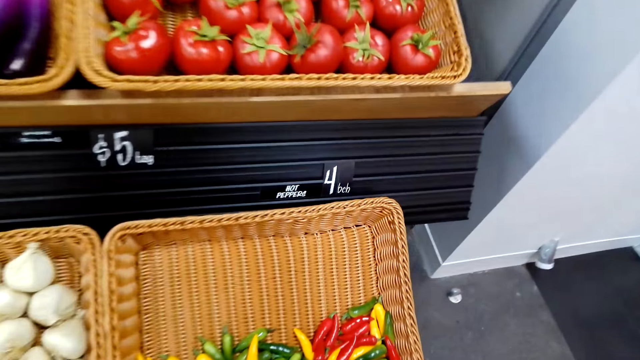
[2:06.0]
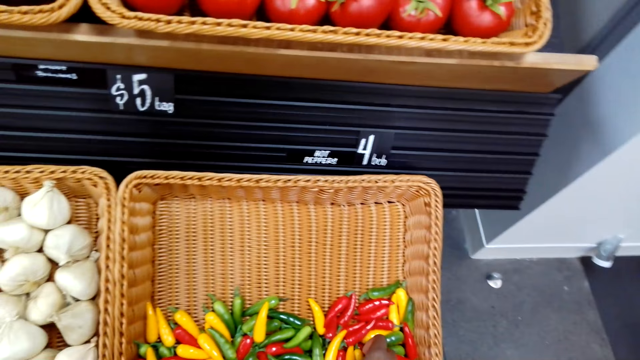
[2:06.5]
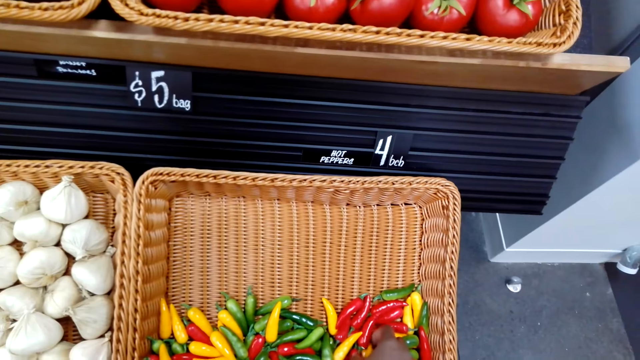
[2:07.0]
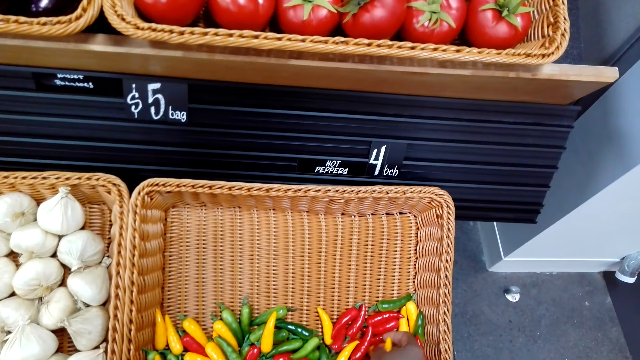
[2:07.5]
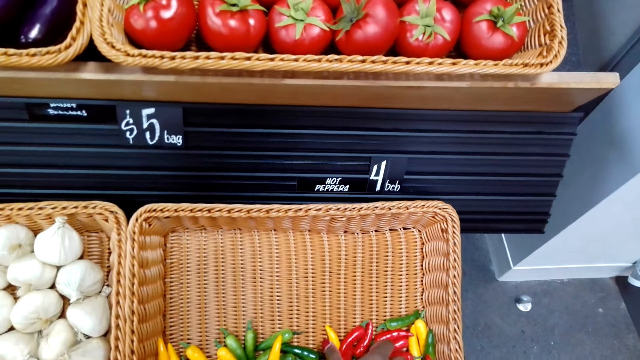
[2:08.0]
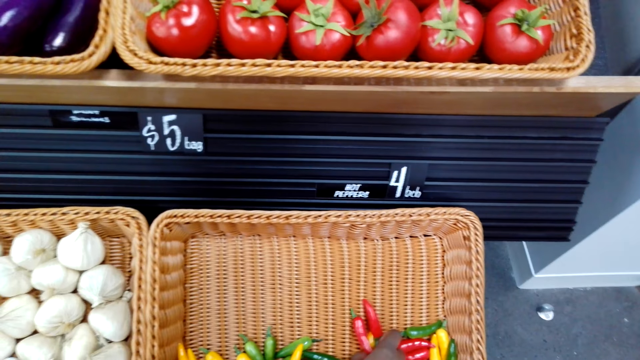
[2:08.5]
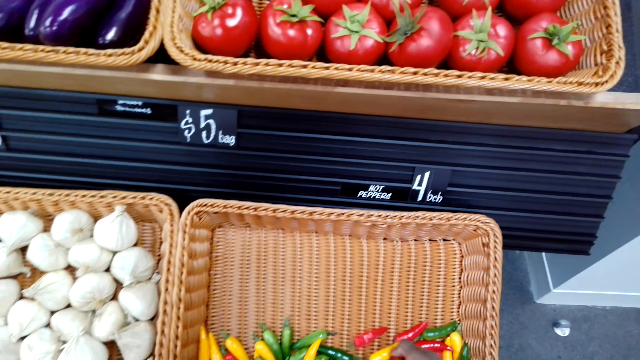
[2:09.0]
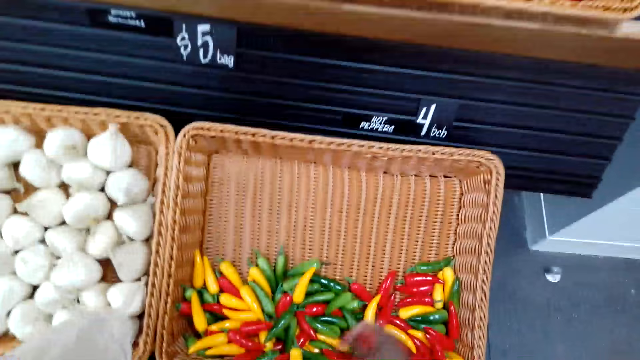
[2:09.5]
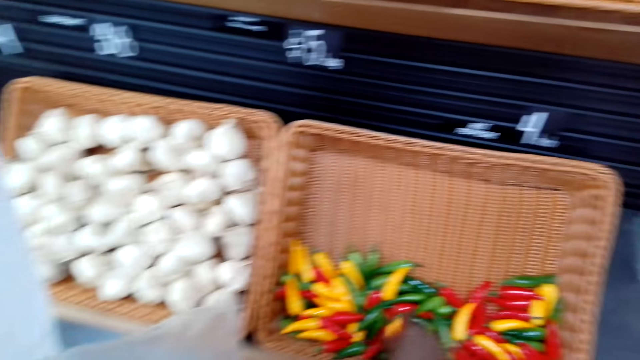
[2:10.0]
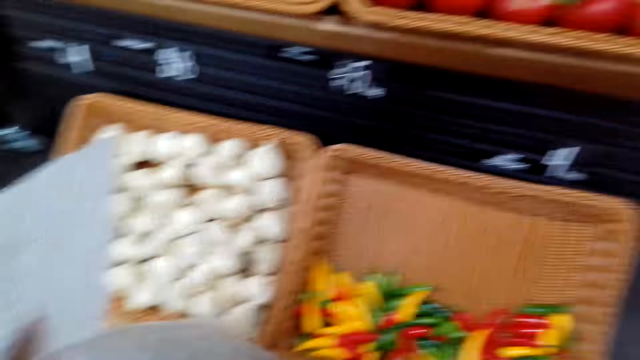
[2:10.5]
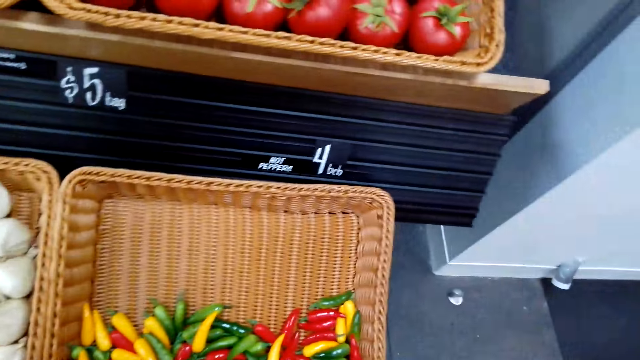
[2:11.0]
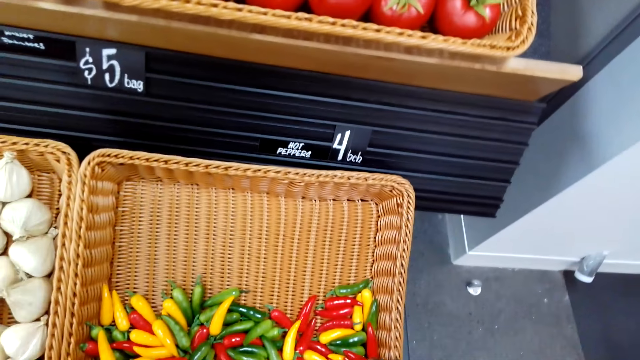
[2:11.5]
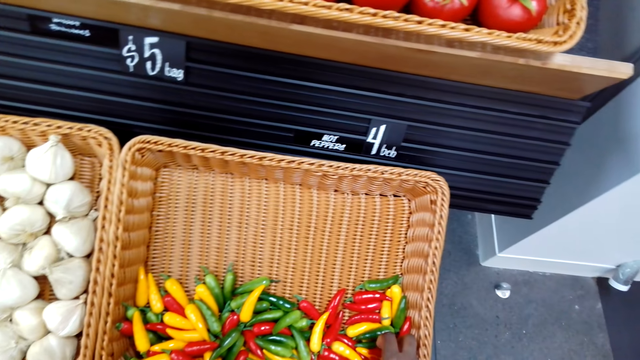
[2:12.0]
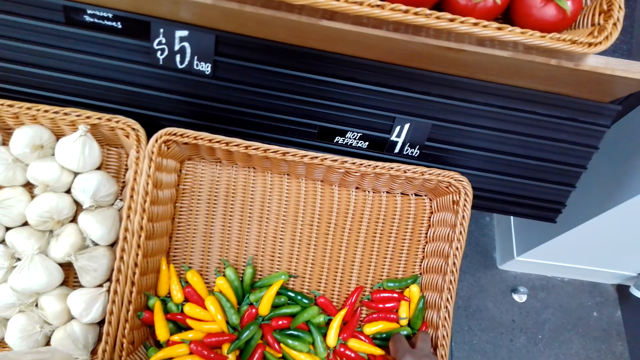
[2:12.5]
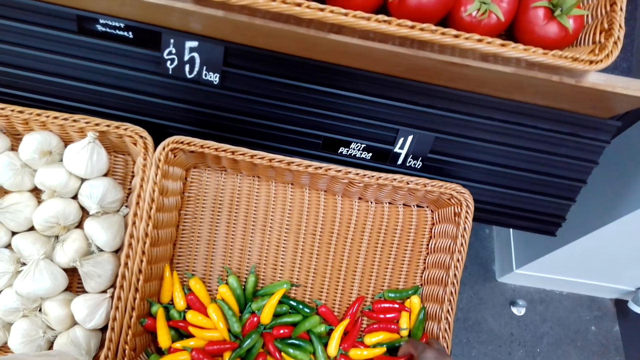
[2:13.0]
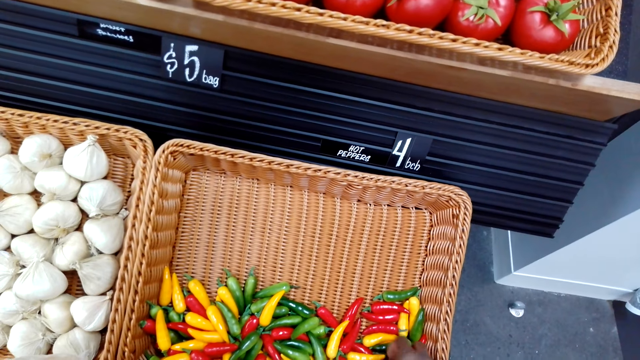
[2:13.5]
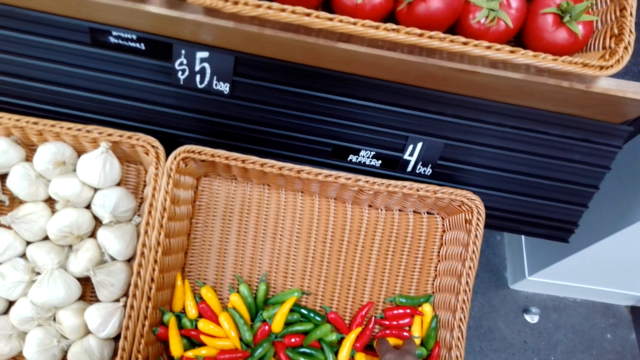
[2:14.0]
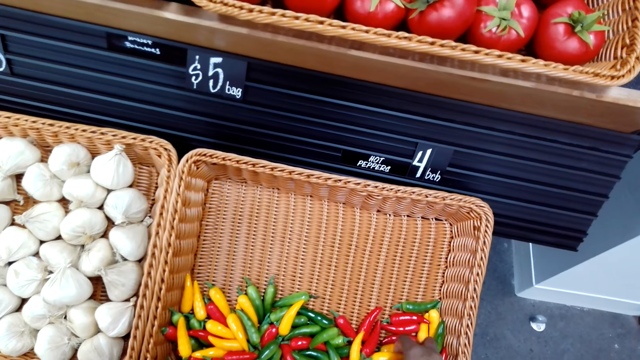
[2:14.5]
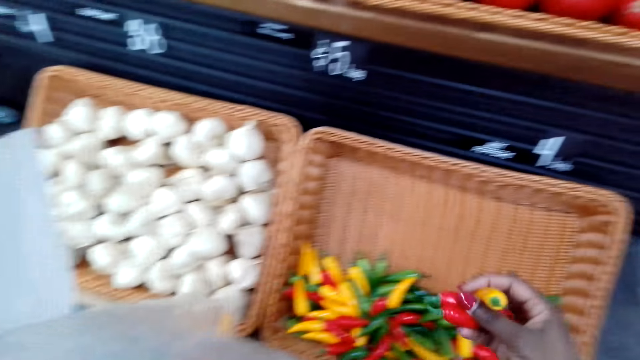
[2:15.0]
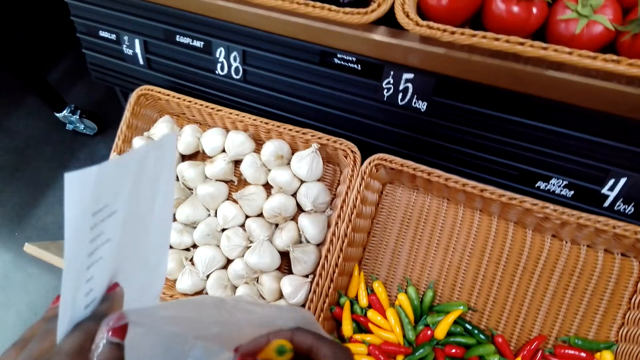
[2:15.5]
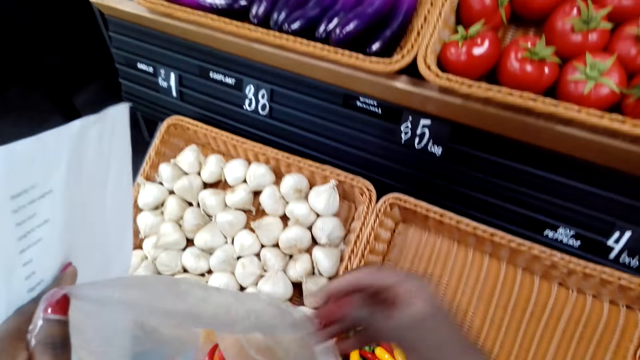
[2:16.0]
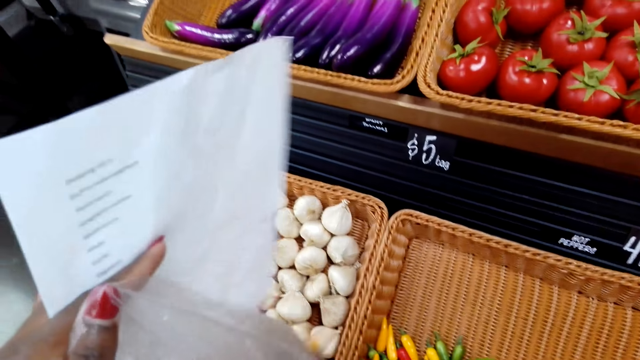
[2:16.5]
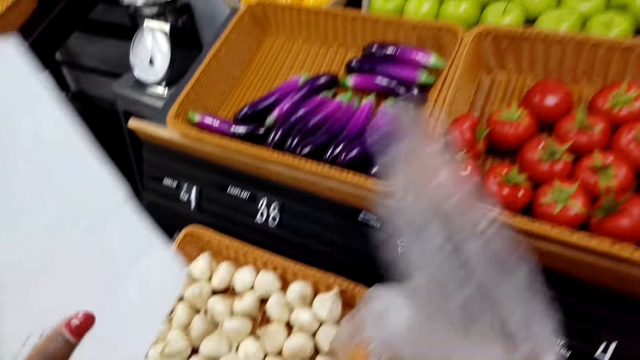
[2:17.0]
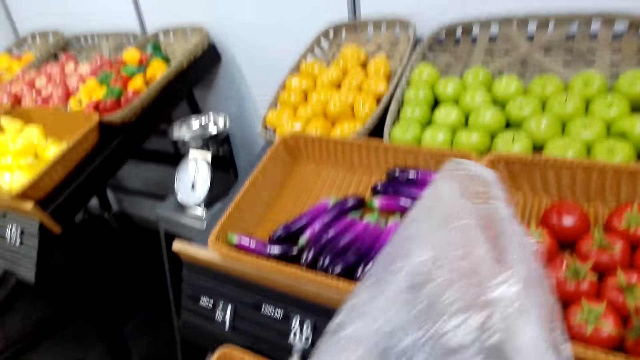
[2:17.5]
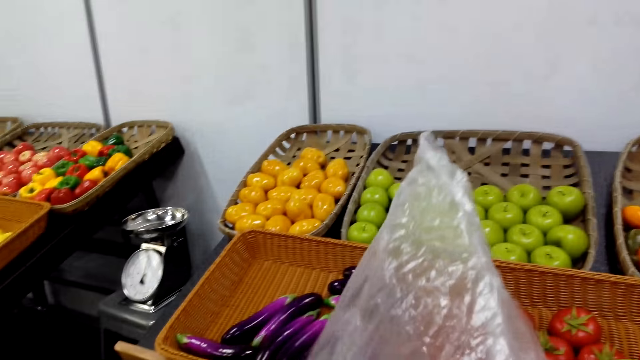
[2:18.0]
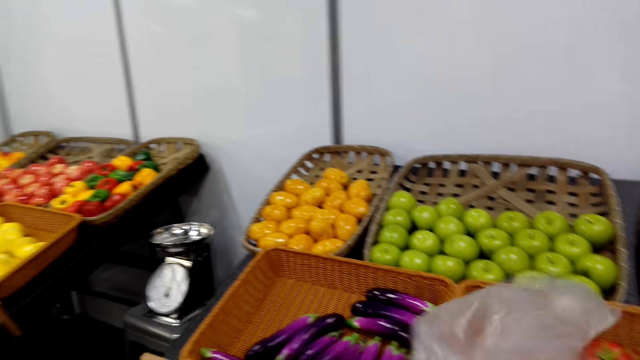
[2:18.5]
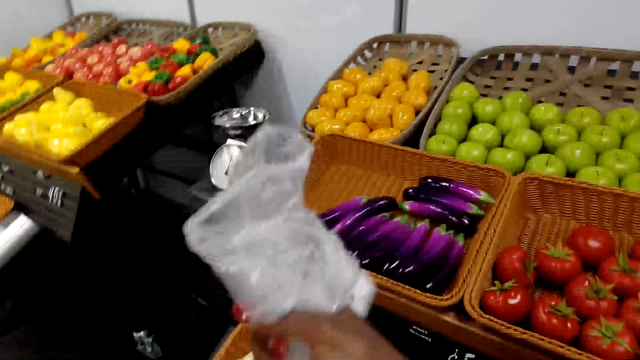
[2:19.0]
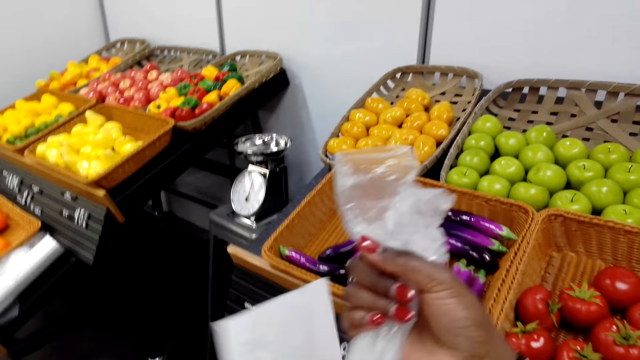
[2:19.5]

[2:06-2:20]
The camera wearer picks hot peppers. They put the pepper in the polythene bag. They pick a pepper. They put the hot peppers in the plastic bag. They adjust the plastic bag. They move forward.

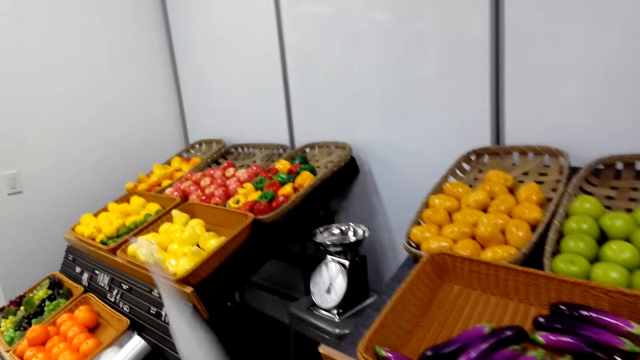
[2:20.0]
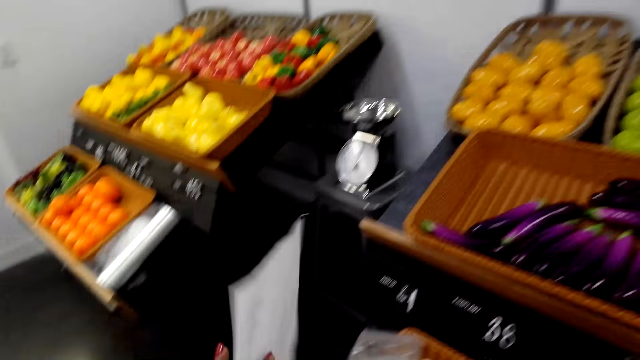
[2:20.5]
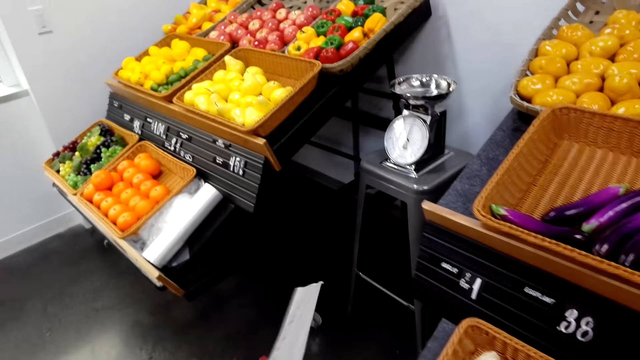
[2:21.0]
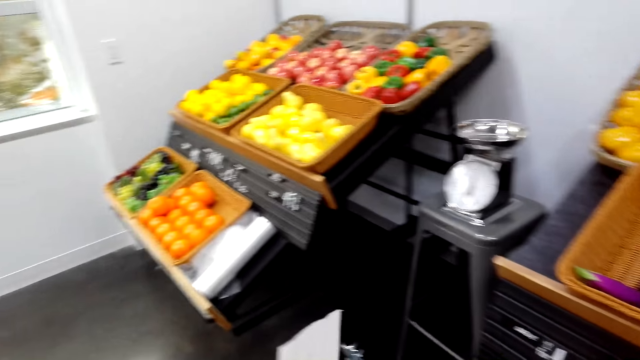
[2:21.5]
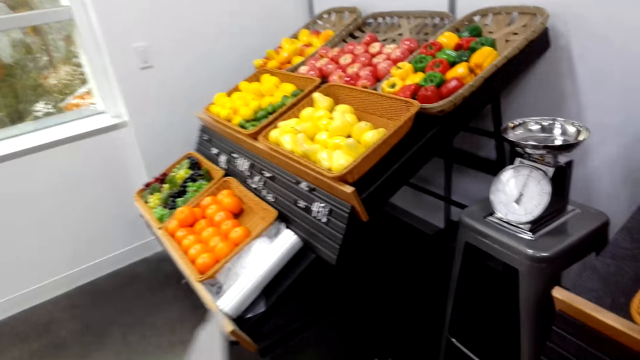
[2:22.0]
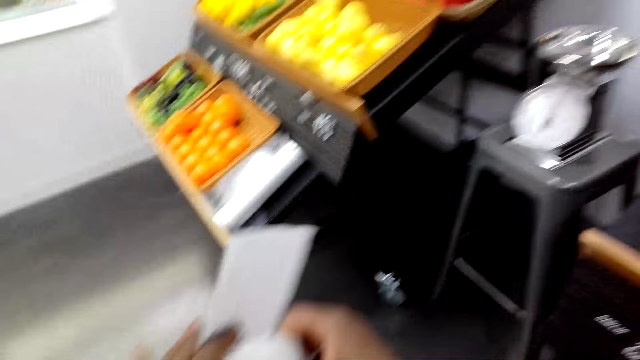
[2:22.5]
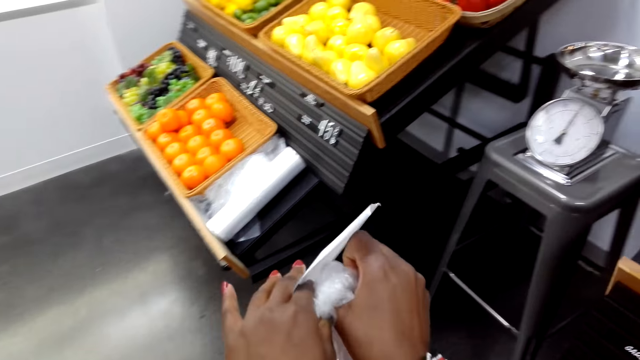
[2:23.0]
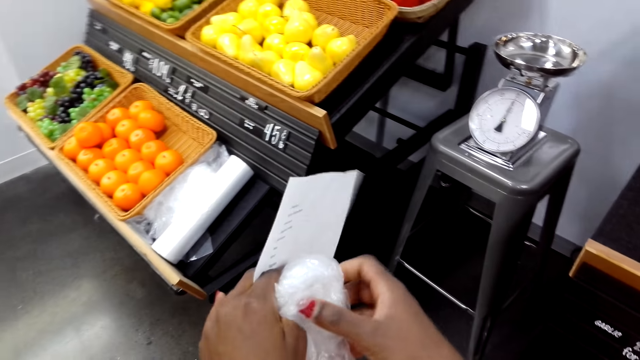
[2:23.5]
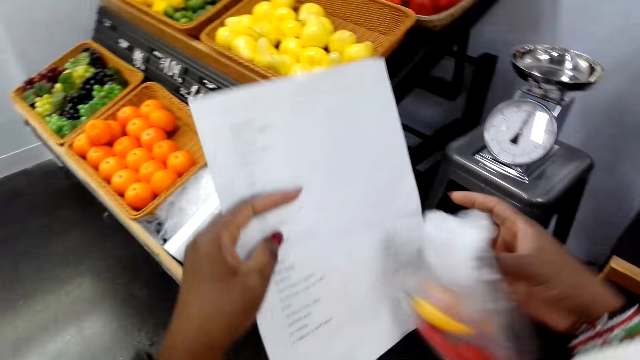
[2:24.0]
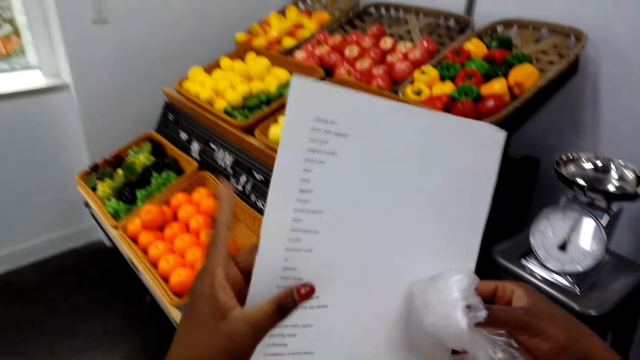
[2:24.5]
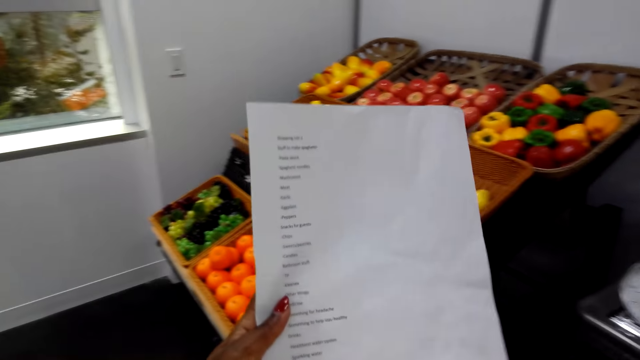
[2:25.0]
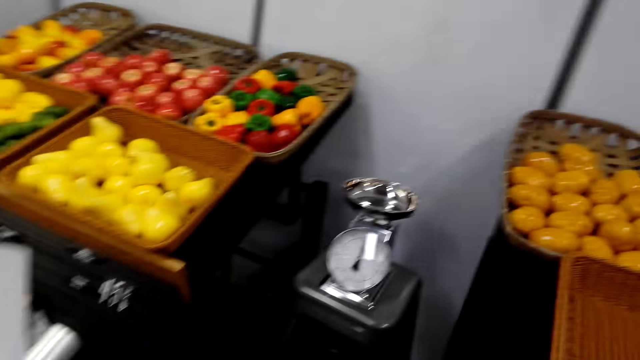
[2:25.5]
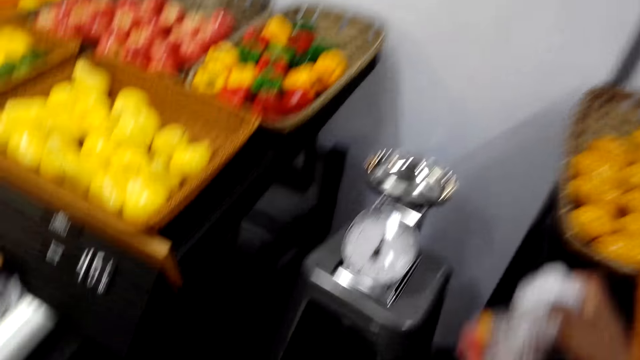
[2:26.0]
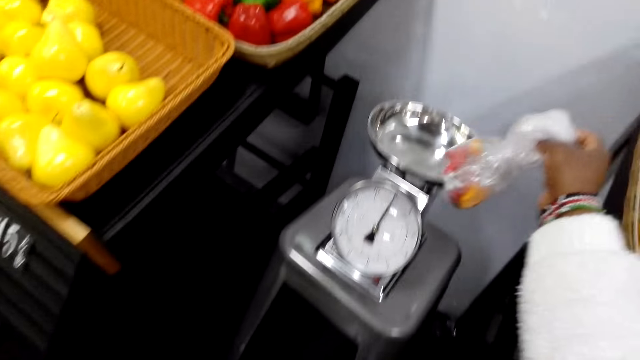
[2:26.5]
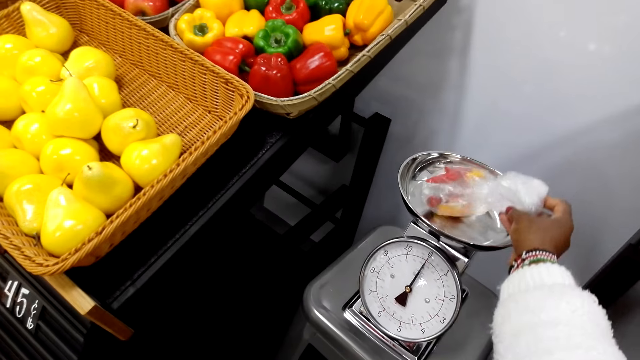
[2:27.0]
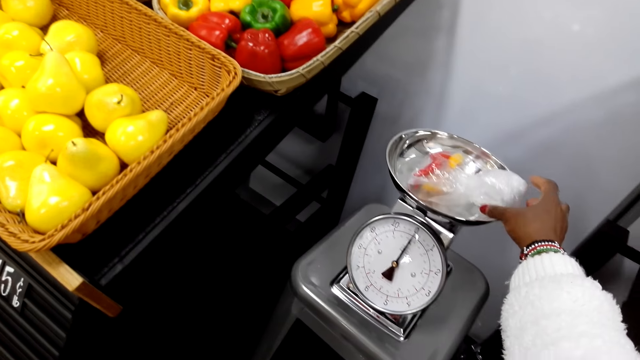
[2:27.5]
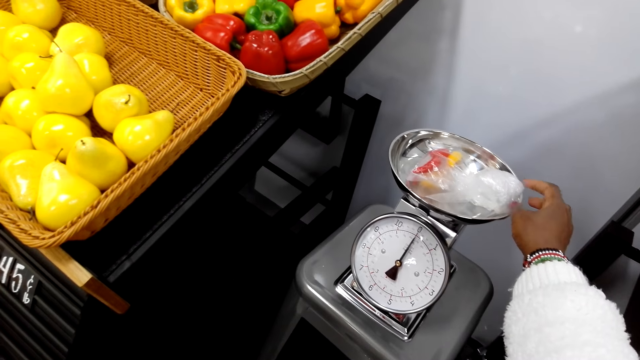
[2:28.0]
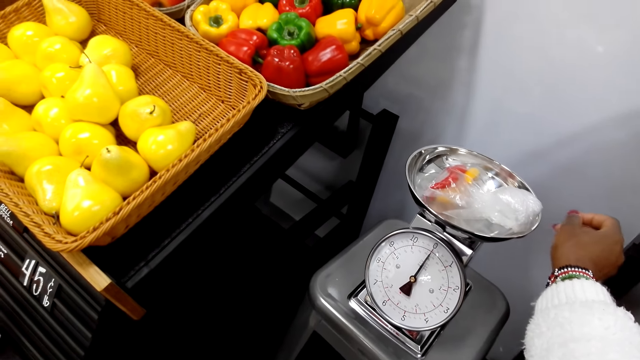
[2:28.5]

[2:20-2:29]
The camera wearer walks towards the weigh scale. They fold the polythene bag. They adjust the list paper. They lift the paper. They put the polythene bag on the weighing machine. They weigh the hot peppers on the weigh scale.
